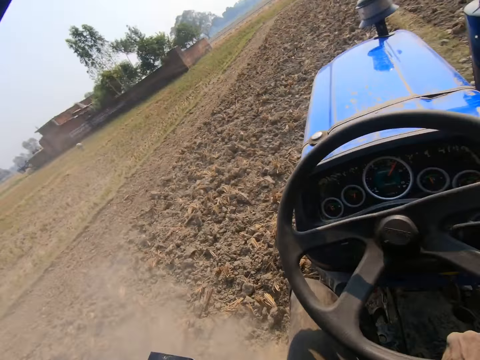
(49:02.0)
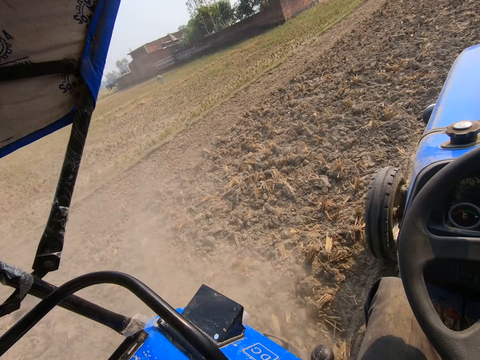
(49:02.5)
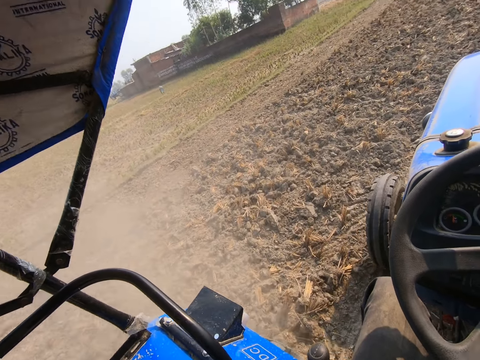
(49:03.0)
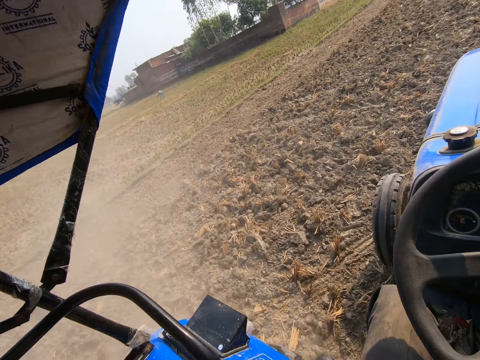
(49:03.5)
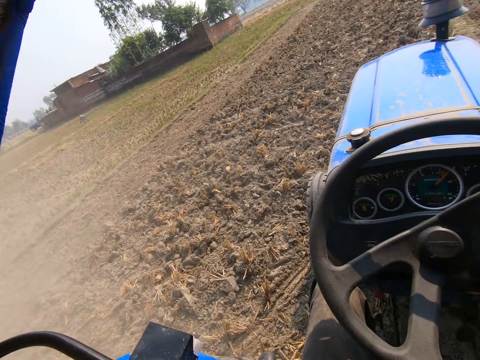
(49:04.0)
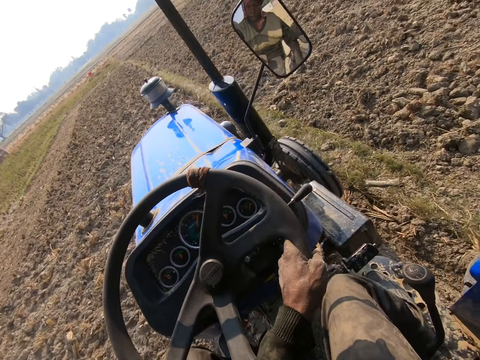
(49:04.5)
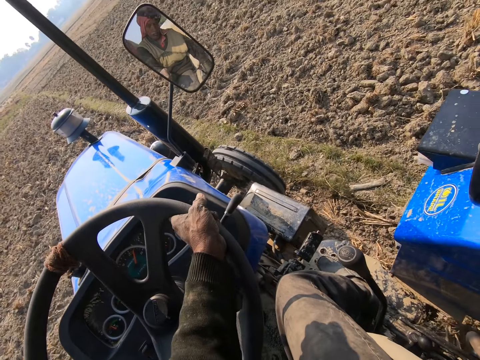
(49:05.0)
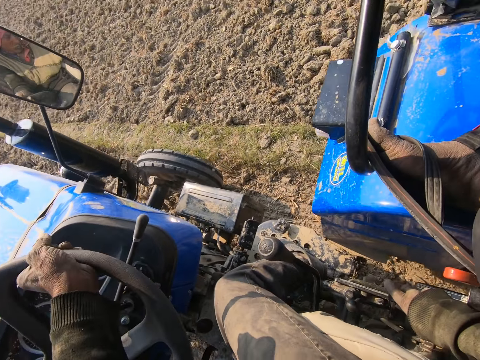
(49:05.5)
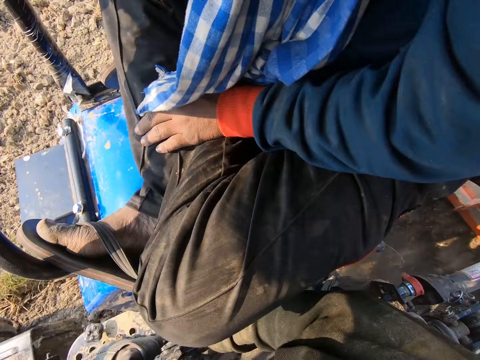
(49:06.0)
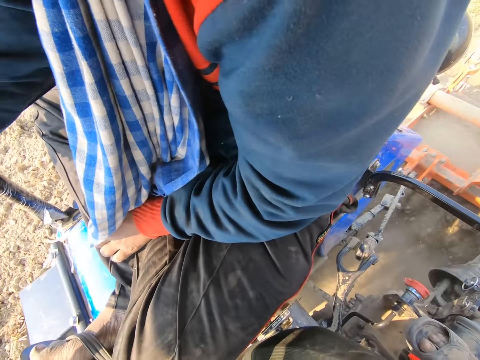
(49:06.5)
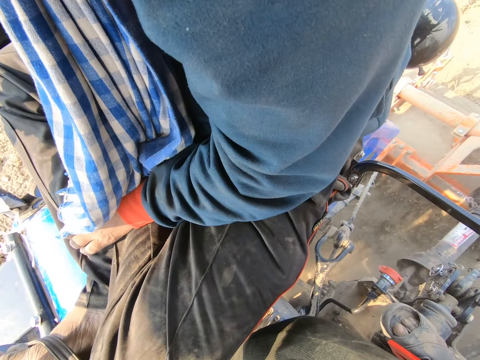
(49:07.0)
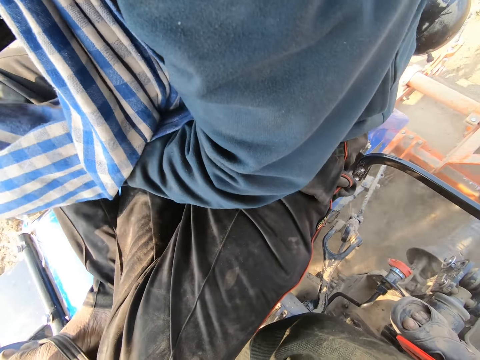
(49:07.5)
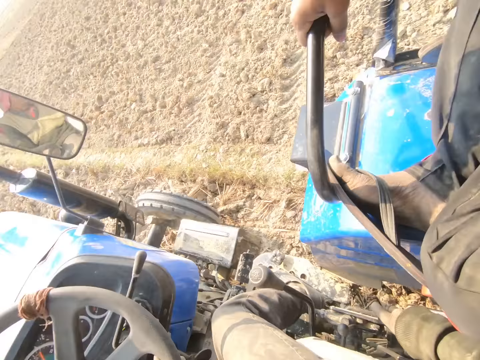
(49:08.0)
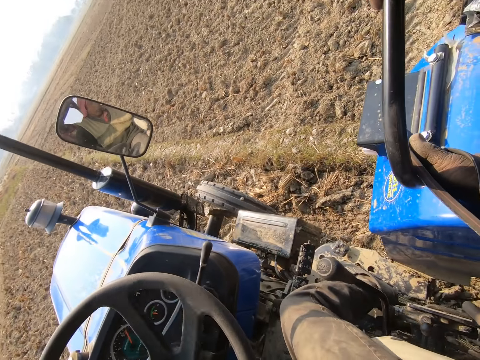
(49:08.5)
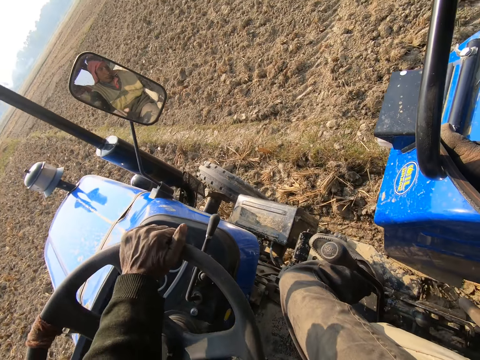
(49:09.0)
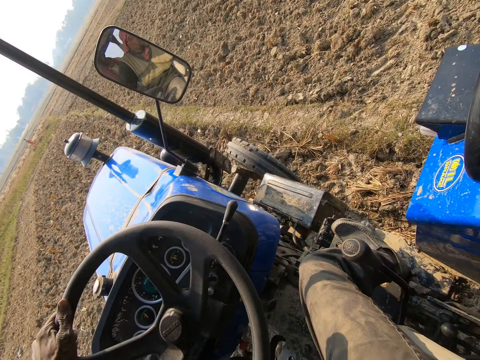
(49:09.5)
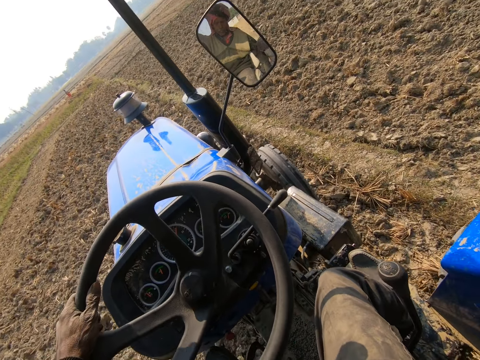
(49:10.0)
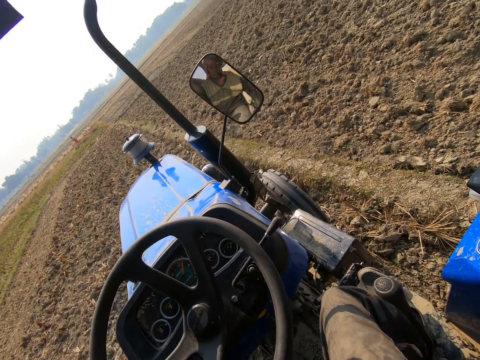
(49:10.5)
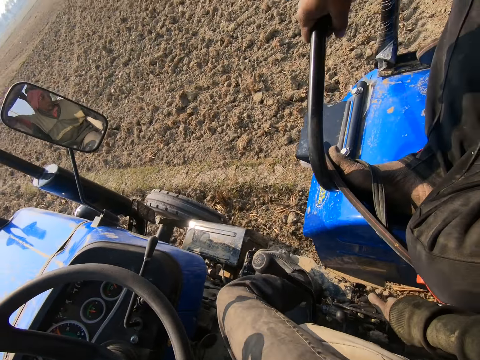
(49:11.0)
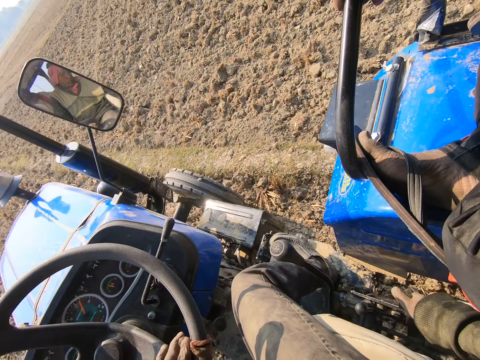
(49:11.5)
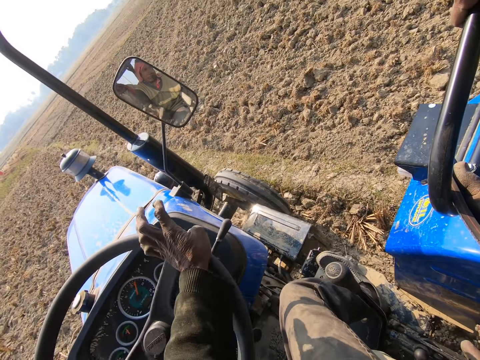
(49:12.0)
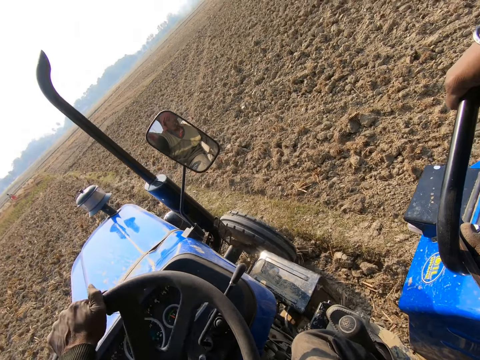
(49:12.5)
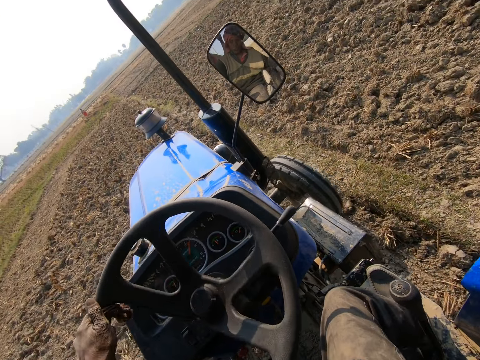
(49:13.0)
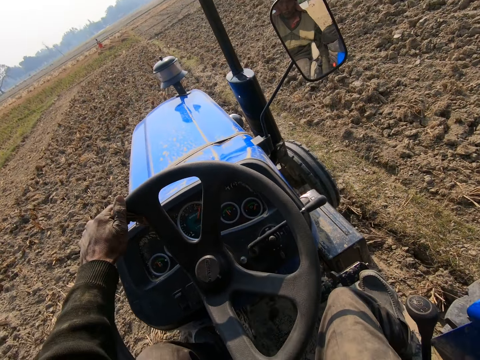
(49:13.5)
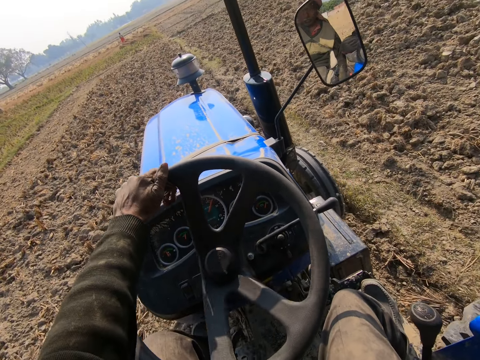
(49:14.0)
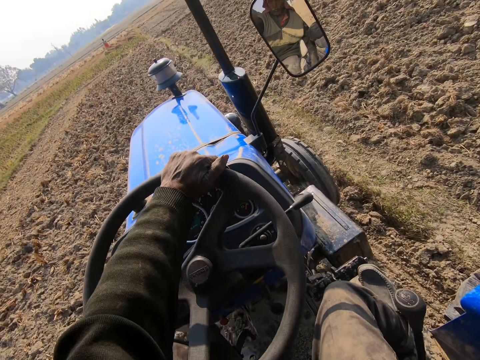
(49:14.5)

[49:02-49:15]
A lady appears. The camera wearer drives the tractor.

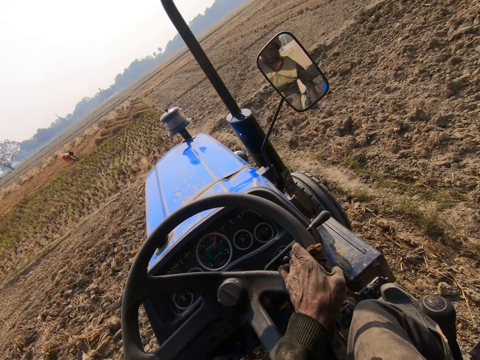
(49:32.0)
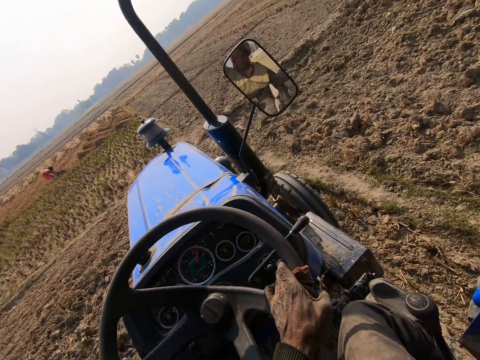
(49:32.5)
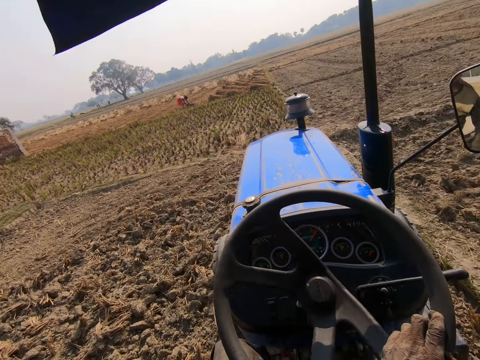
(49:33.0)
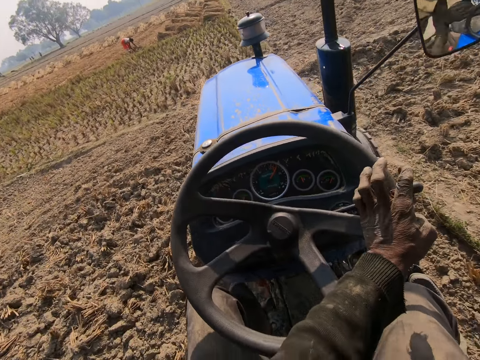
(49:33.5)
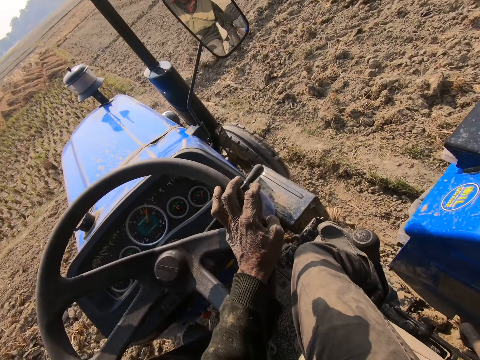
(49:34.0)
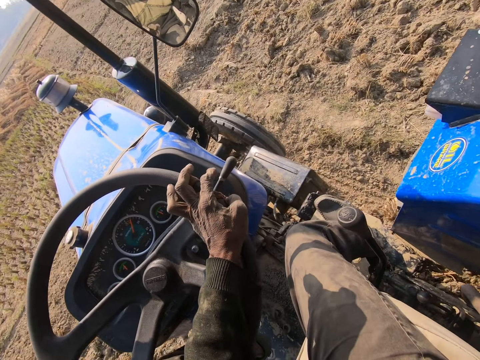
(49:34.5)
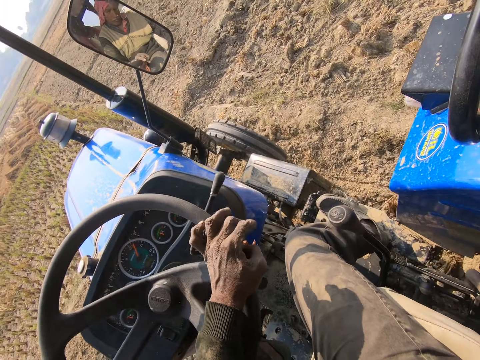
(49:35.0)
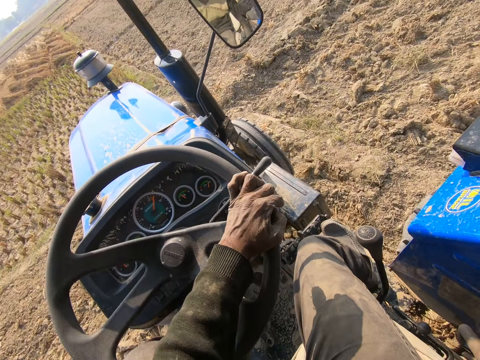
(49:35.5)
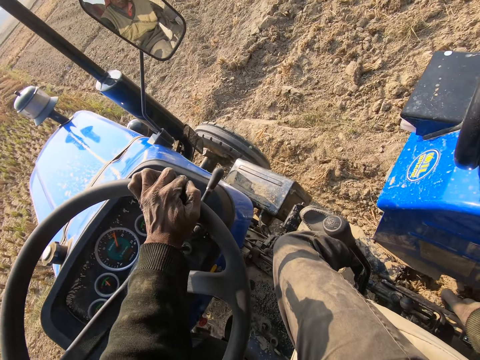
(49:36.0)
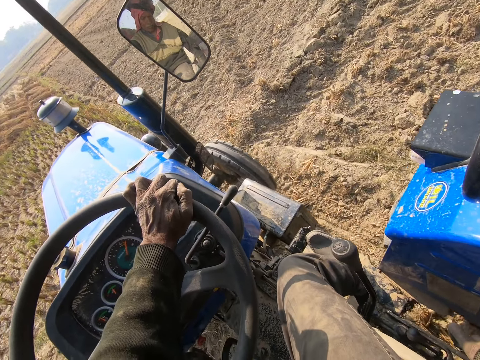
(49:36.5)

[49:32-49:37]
The camera wearer drives the tractor.

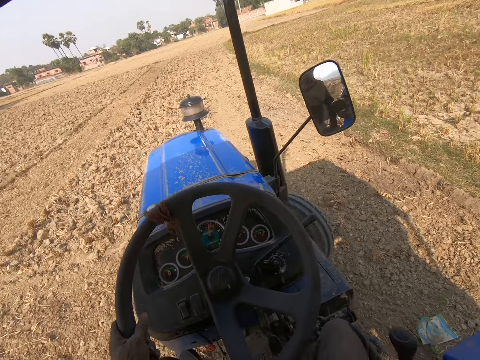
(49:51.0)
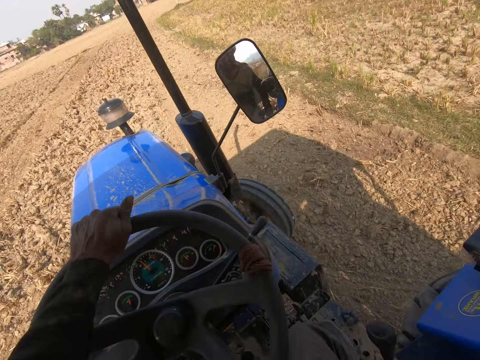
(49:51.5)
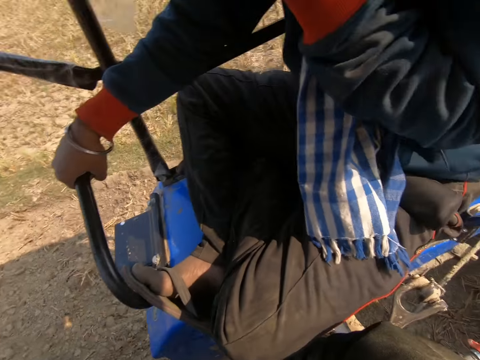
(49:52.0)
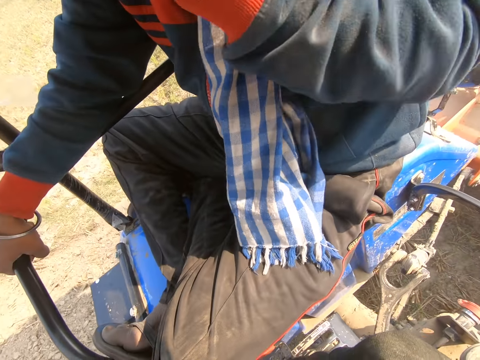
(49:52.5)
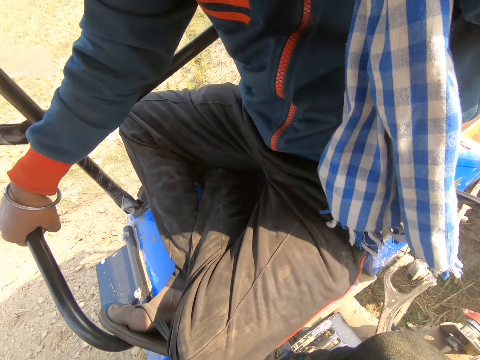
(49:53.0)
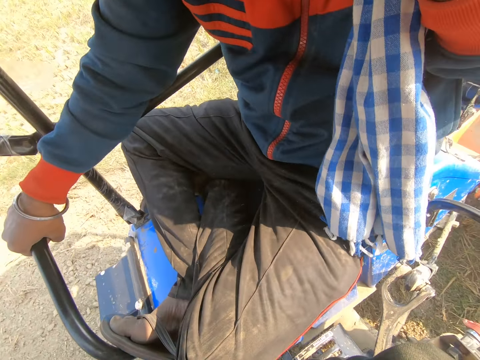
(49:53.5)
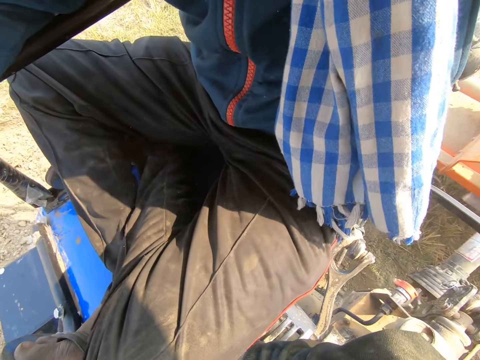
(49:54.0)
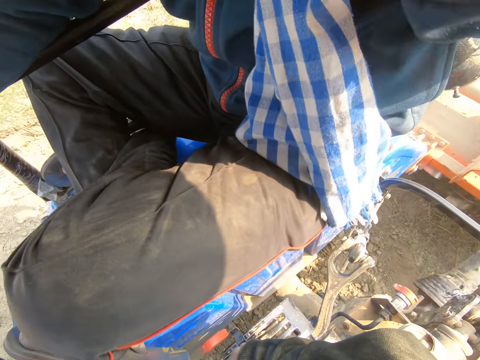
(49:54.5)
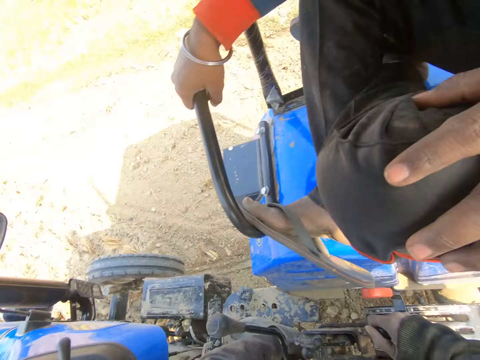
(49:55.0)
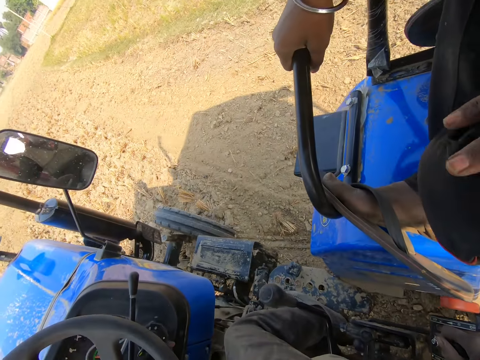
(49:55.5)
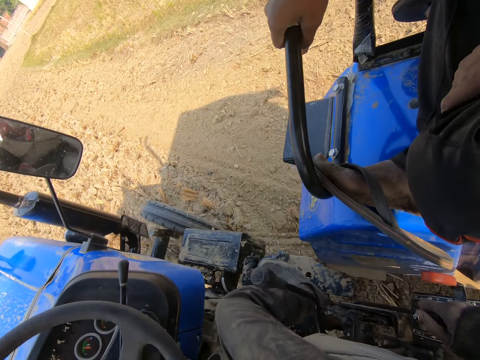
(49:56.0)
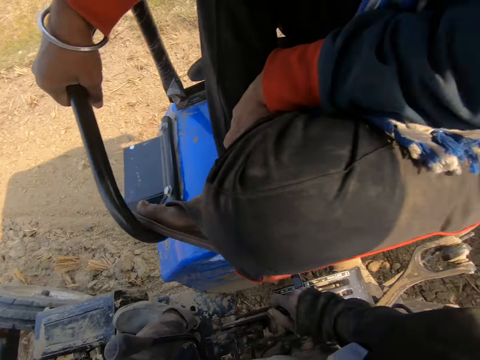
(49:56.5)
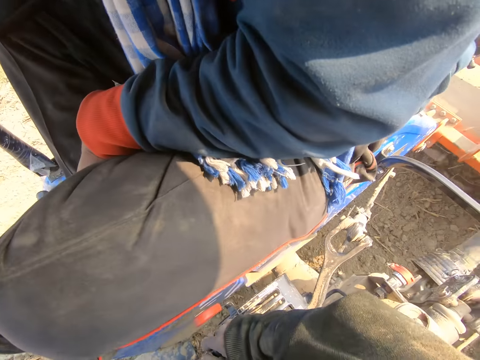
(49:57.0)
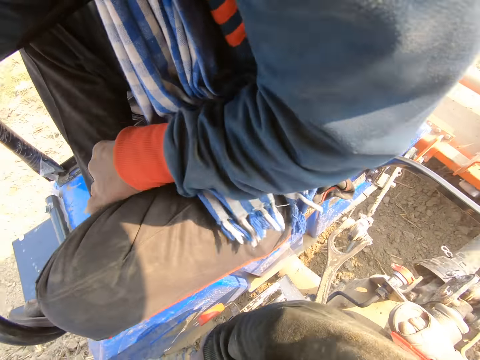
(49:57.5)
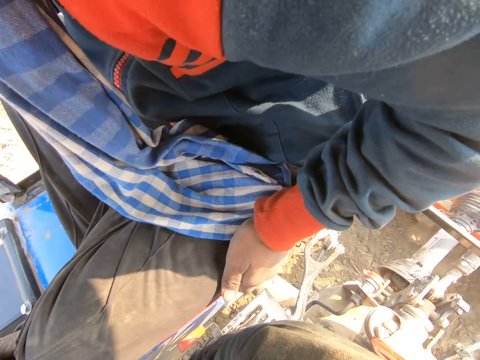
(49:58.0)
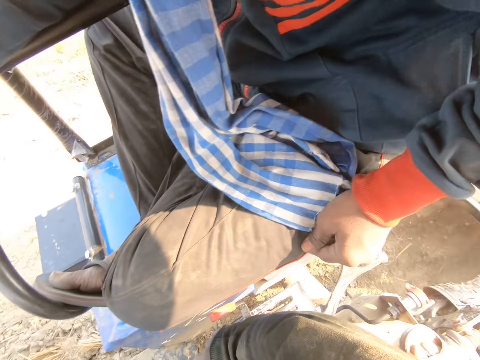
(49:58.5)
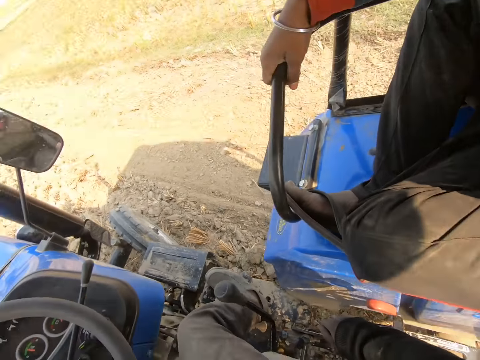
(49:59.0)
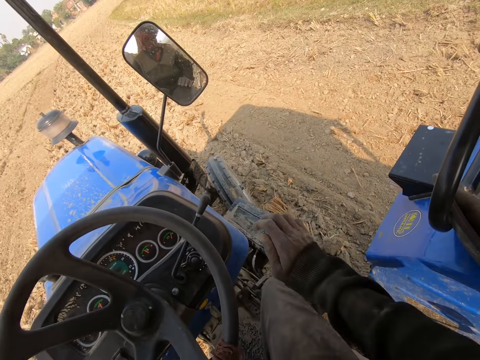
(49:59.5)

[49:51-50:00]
A man moves the leg. The camera wearer drives the tractor. The man moves the hand. The camera wearer drives the tractor.
